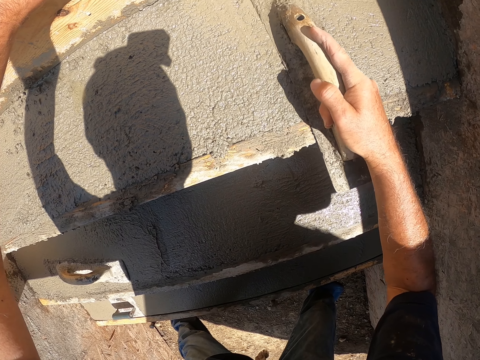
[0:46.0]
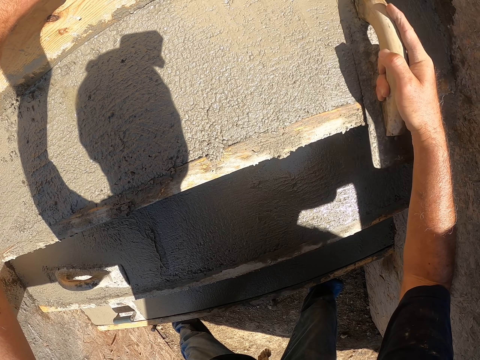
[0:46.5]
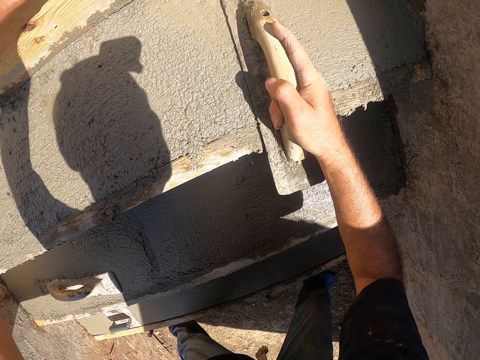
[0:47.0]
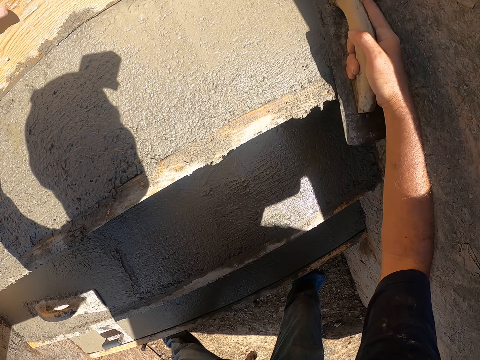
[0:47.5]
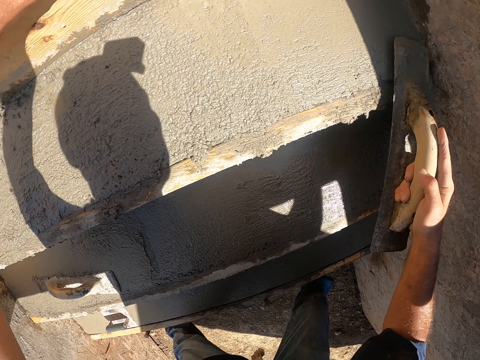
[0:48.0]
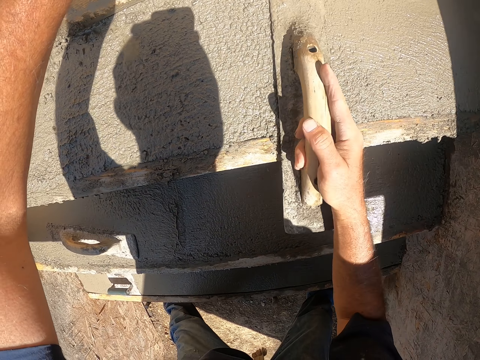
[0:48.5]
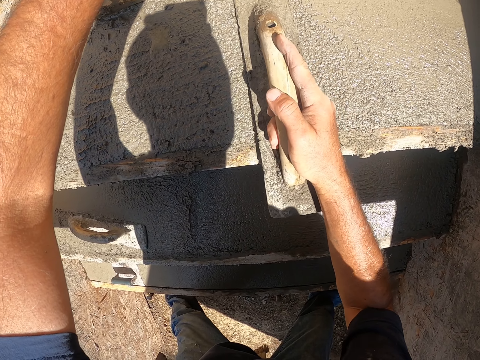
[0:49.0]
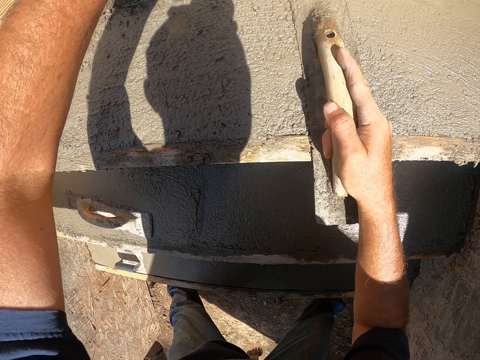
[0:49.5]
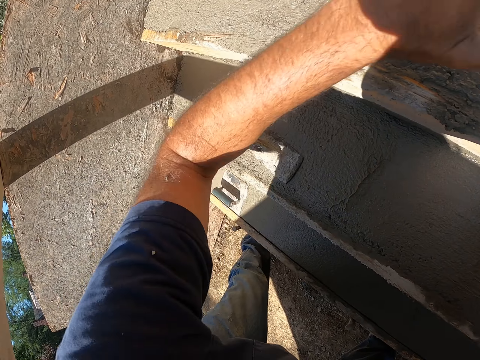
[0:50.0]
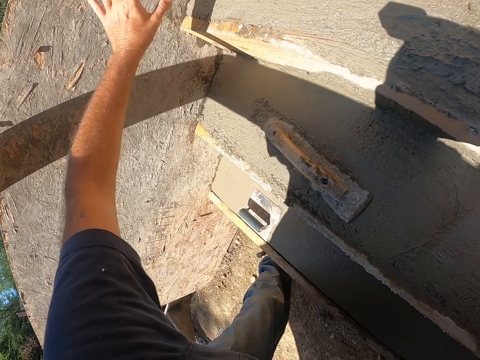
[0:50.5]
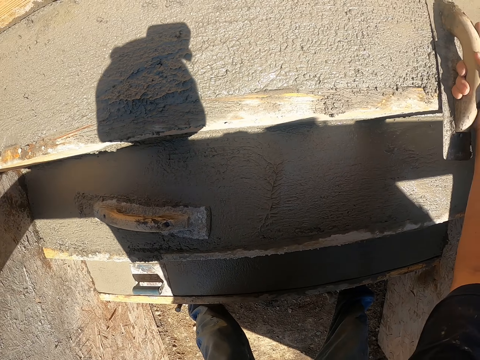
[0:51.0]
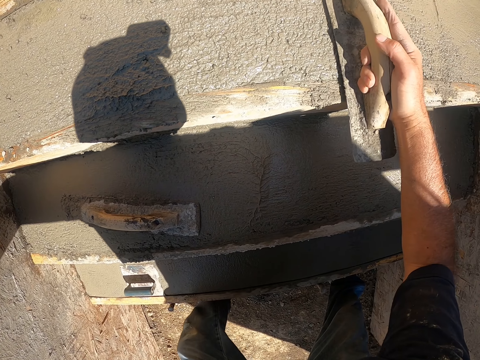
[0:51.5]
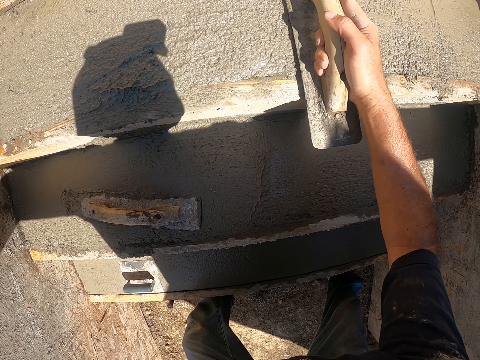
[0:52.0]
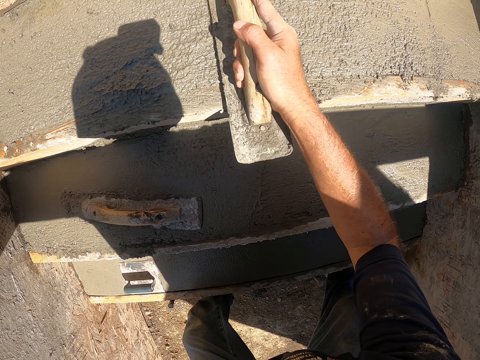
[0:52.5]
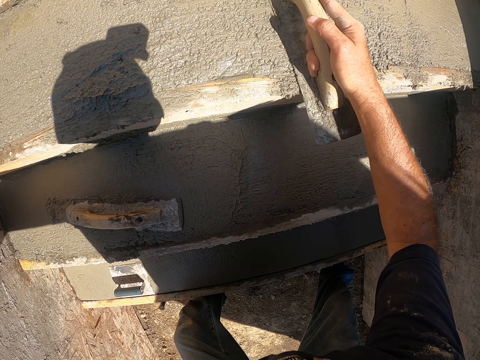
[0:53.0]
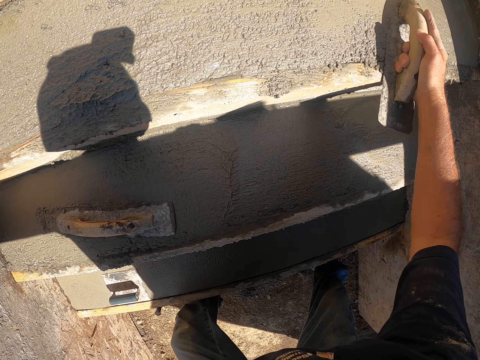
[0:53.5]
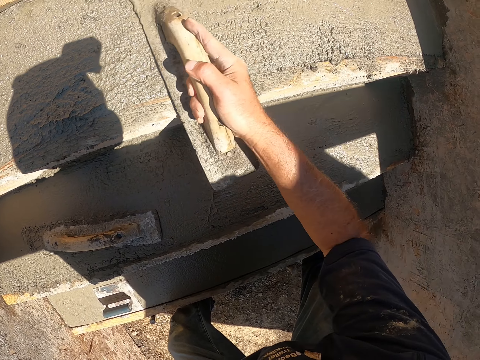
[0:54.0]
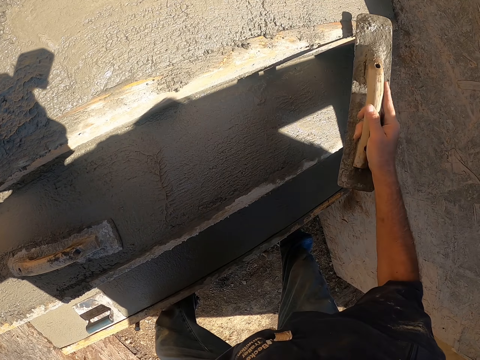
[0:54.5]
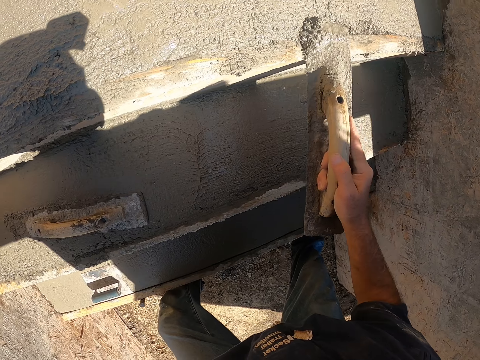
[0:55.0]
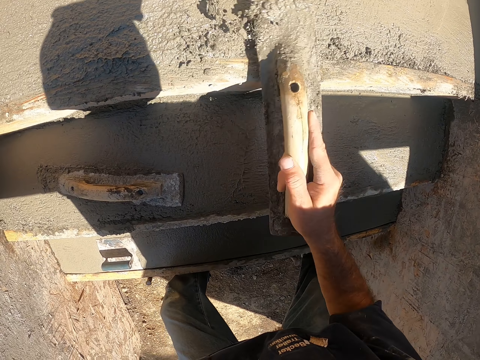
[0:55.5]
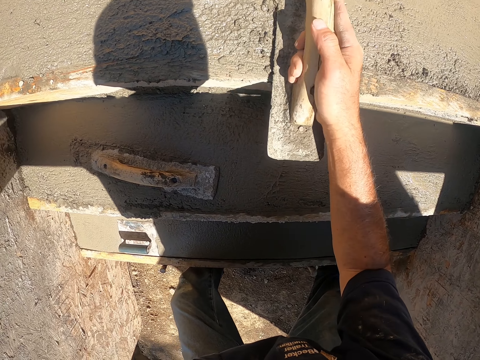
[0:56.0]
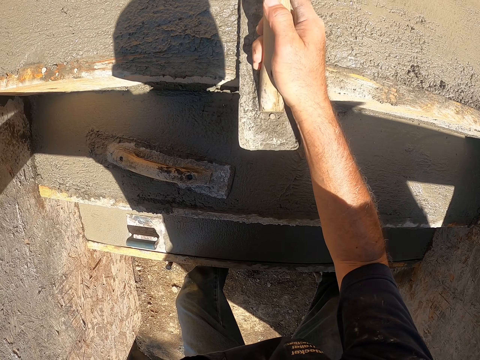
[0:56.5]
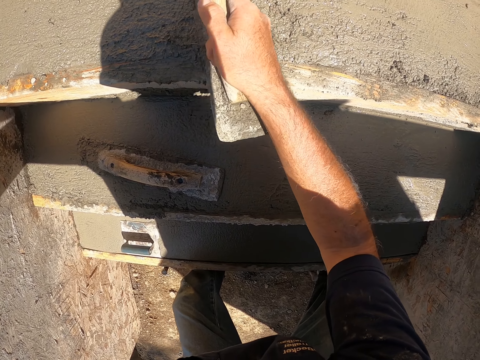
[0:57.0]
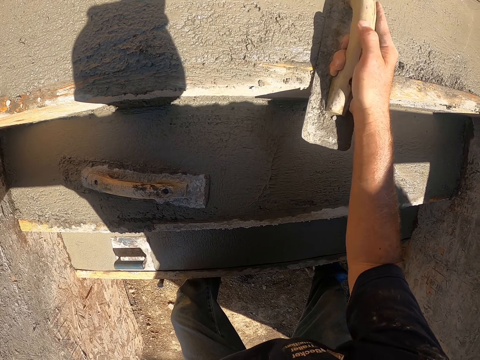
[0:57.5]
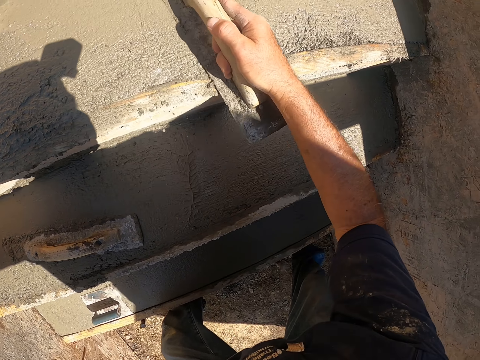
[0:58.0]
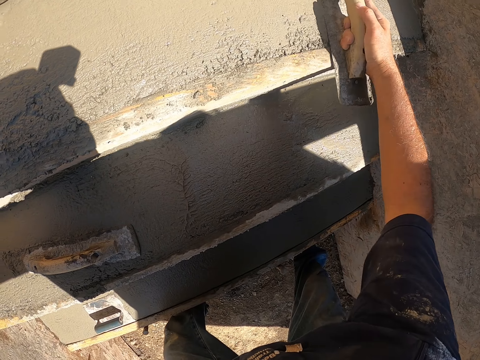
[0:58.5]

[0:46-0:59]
The camera wearer removes their hand from the staircase.

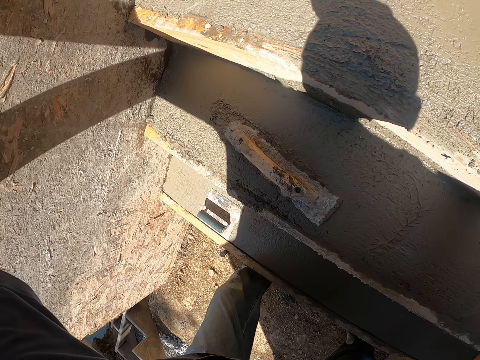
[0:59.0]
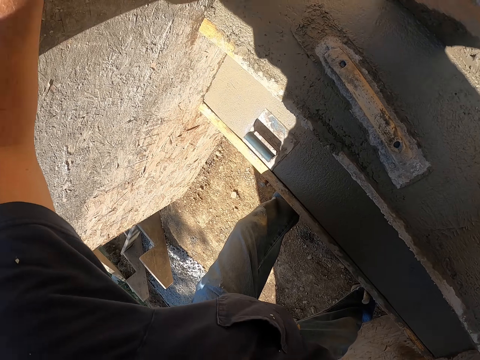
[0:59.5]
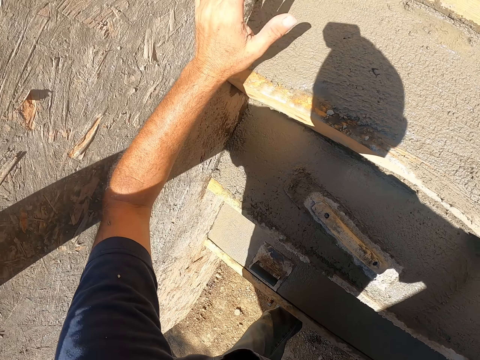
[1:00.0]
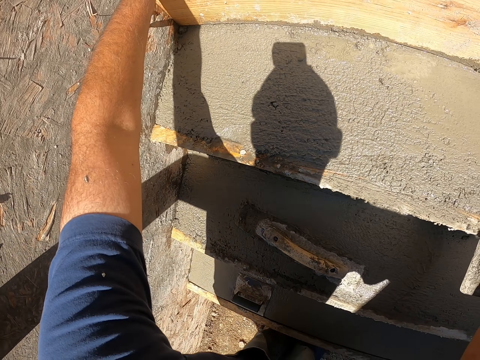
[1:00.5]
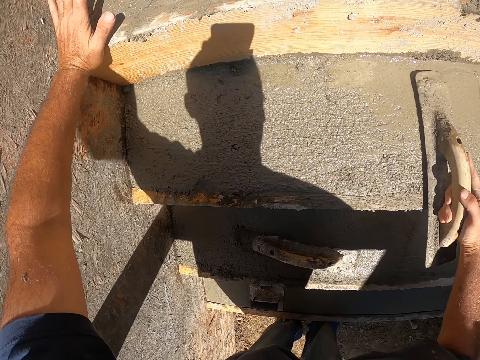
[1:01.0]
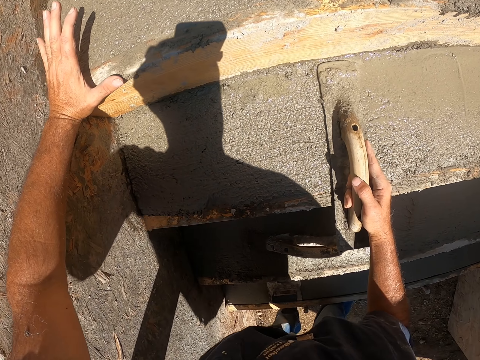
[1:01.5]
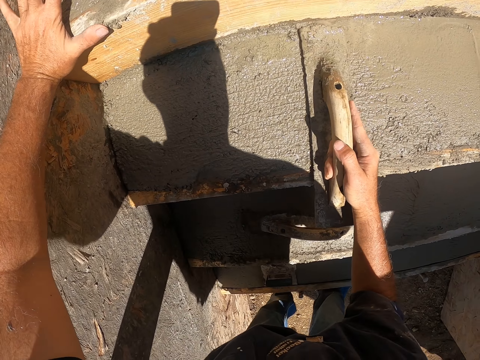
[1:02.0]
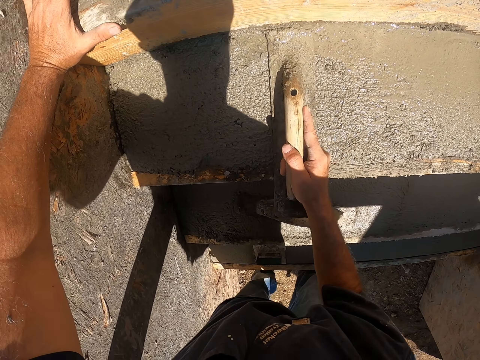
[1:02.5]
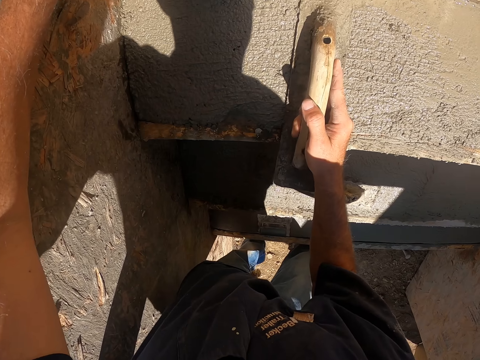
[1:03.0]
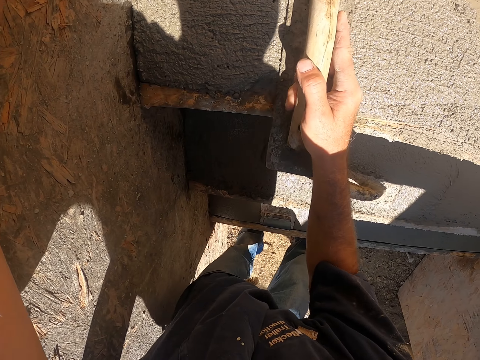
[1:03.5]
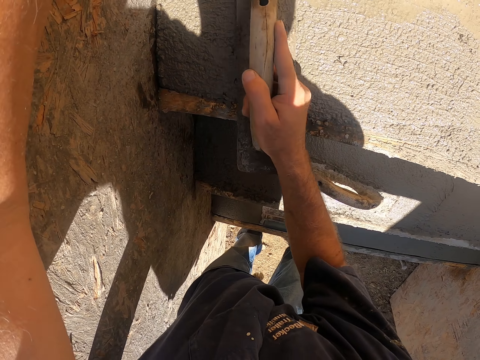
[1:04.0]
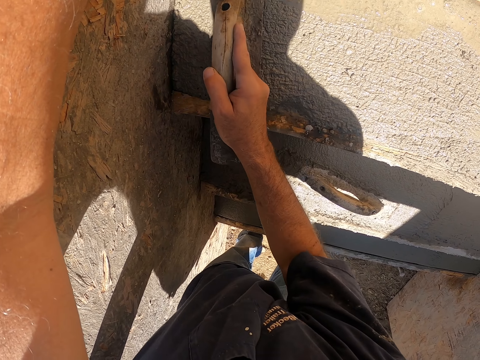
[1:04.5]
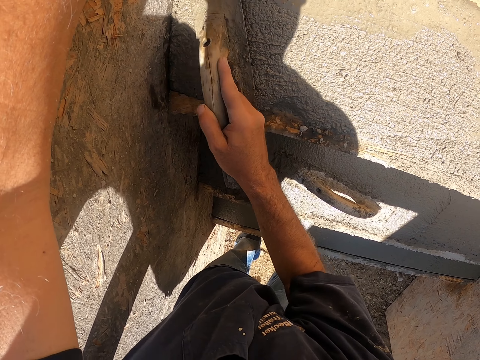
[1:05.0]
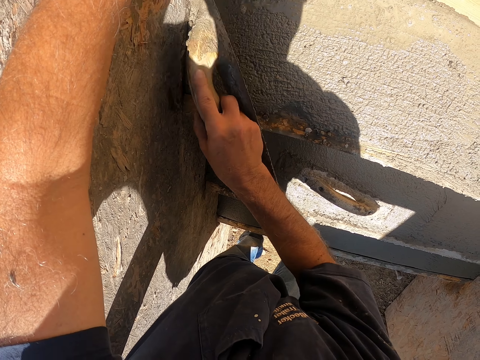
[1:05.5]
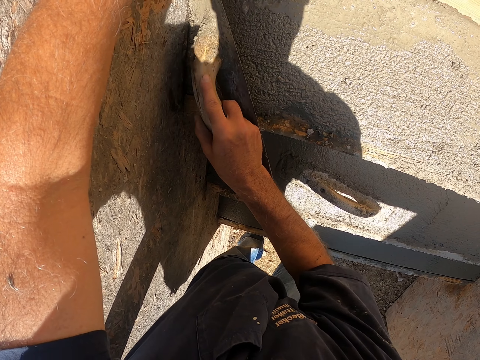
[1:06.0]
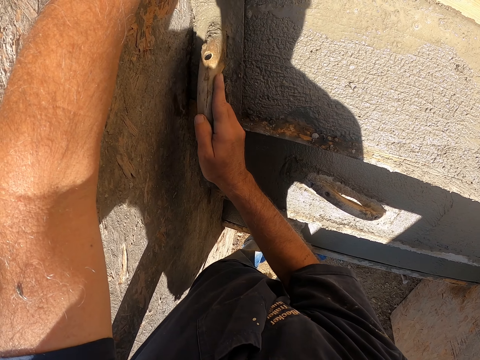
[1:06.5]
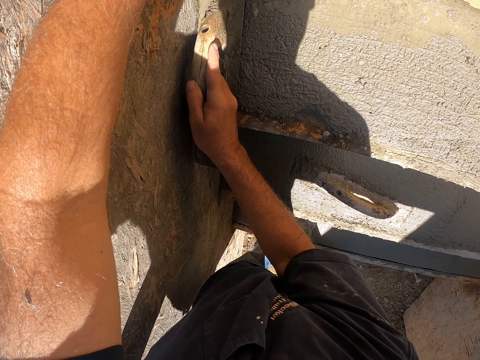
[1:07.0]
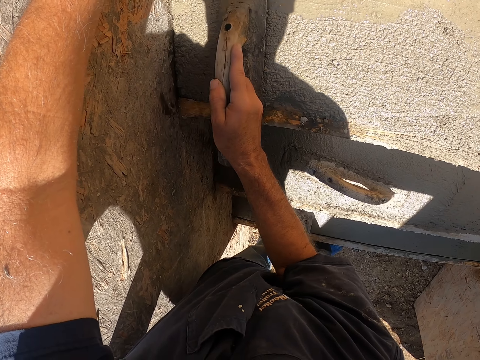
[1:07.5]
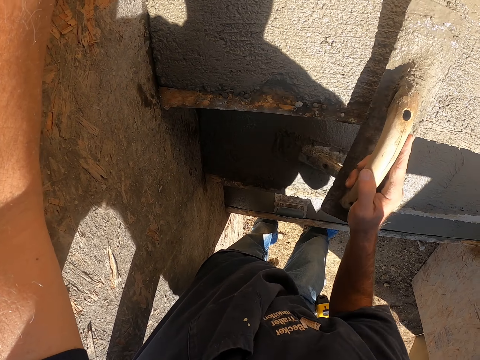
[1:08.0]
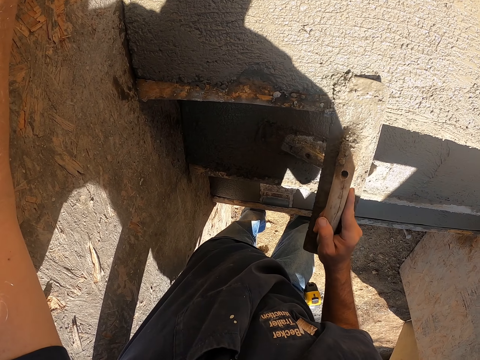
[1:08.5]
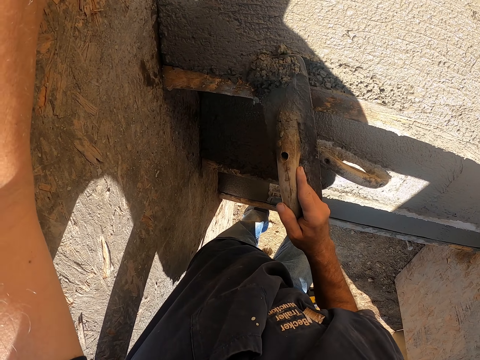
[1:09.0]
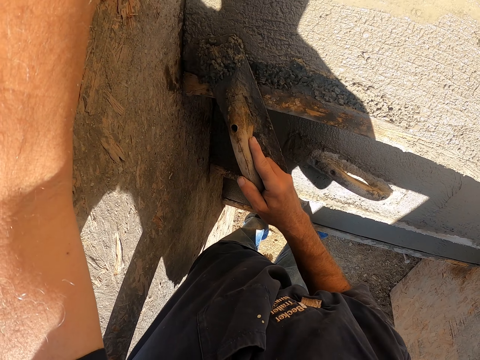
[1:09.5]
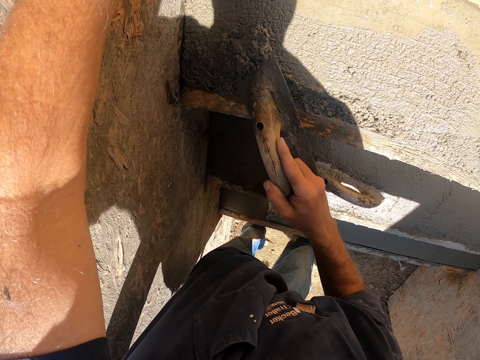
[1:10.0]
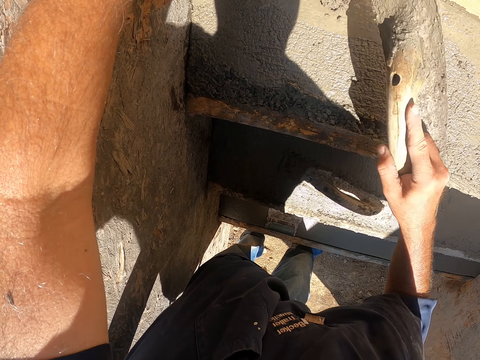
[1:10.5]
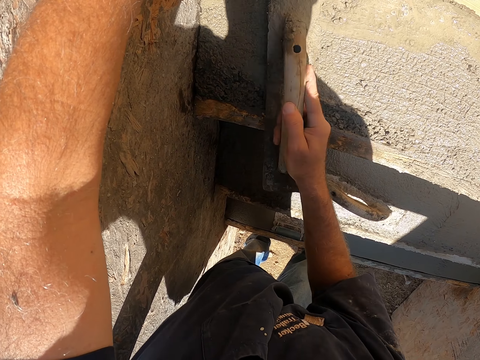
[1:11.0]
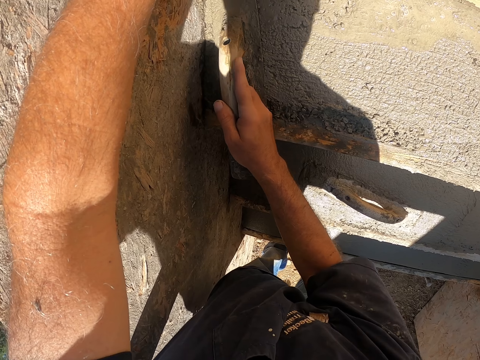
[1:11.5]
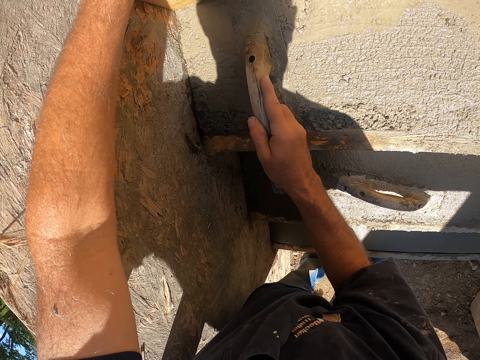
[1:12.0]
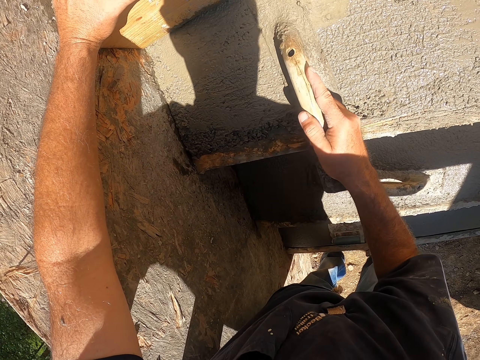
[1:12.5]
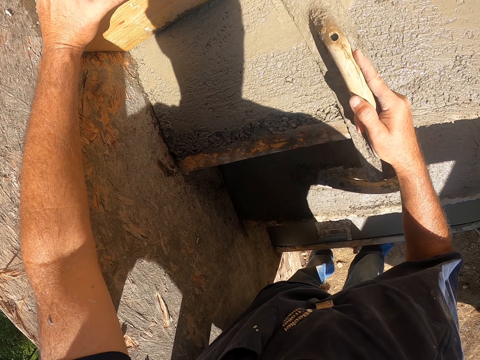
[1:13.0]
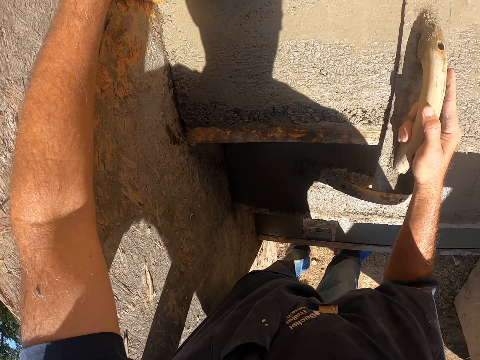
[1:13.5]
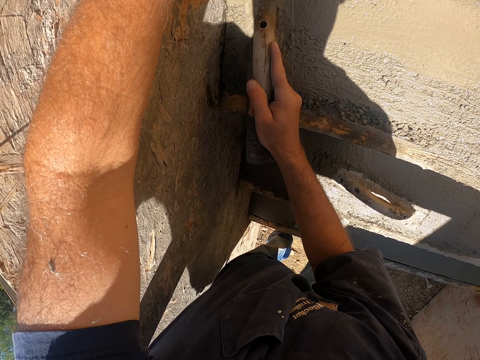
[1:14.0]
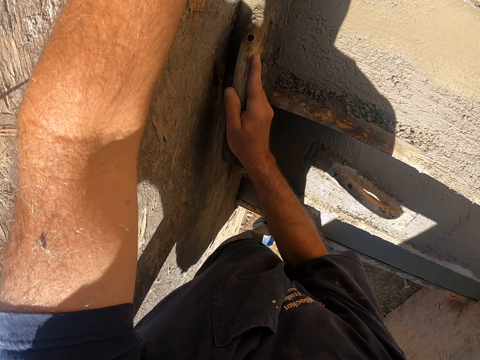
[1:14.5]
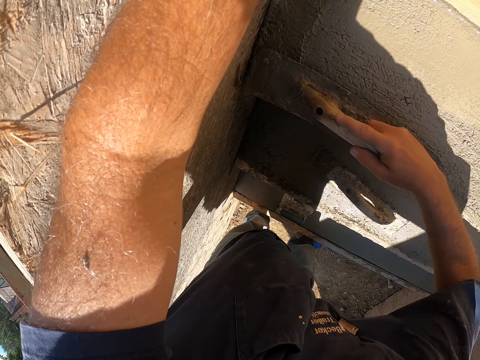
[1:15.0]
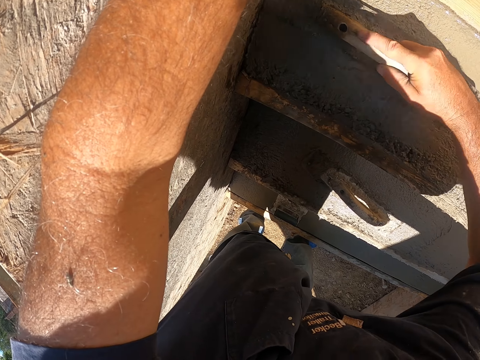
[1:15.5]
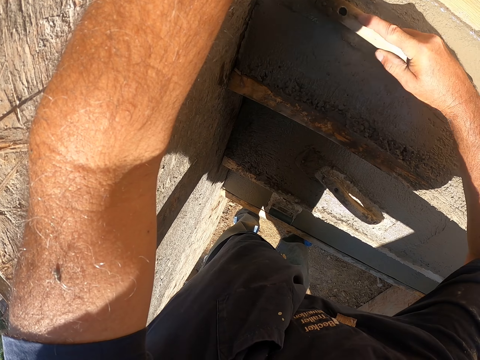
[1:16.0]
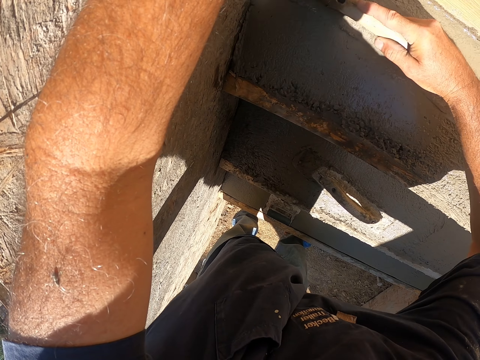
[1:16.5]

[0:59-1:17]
The camera wearer touches the staircase. They plaster the staircase.
